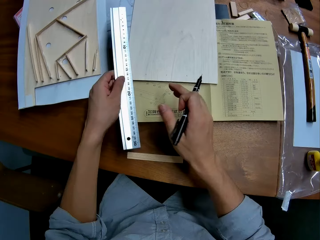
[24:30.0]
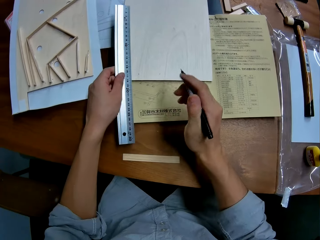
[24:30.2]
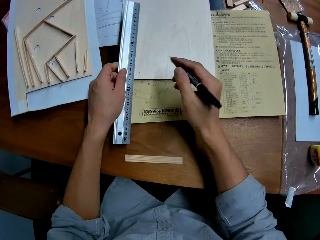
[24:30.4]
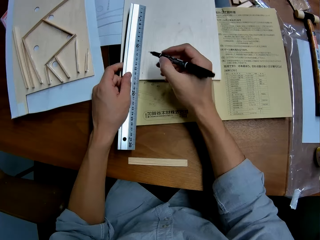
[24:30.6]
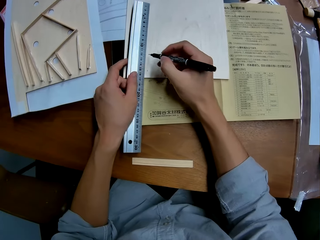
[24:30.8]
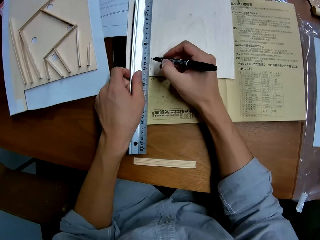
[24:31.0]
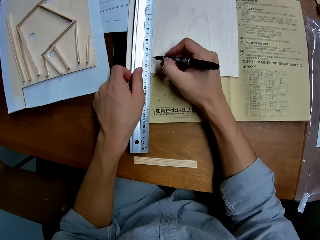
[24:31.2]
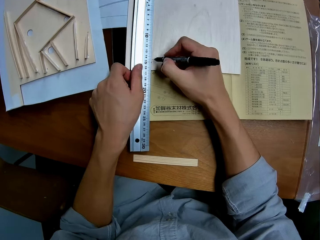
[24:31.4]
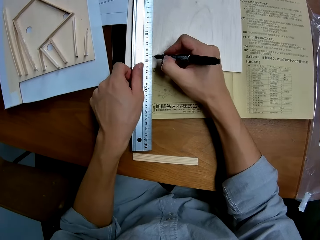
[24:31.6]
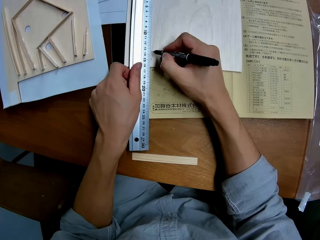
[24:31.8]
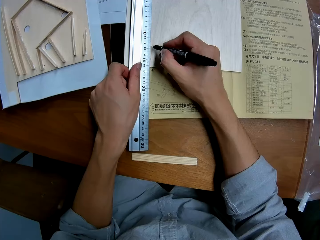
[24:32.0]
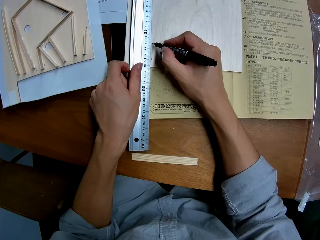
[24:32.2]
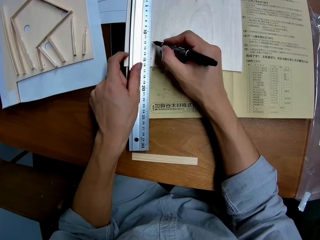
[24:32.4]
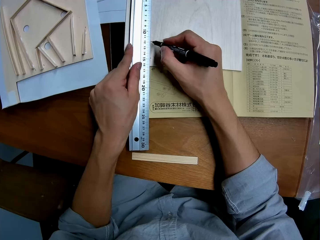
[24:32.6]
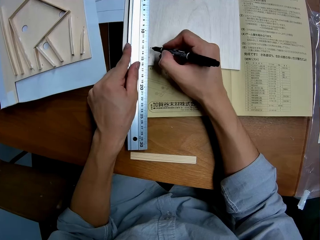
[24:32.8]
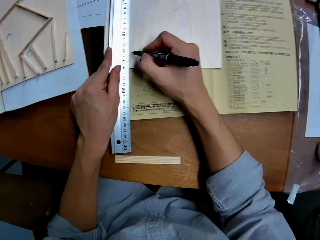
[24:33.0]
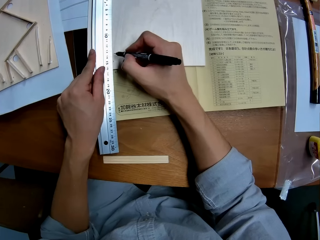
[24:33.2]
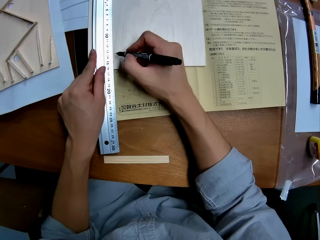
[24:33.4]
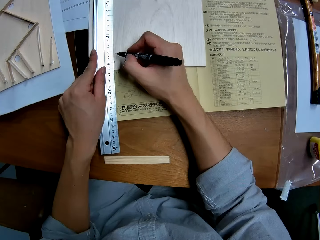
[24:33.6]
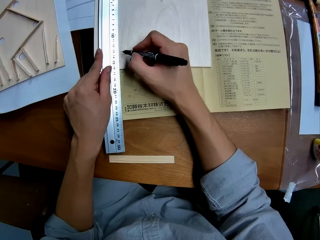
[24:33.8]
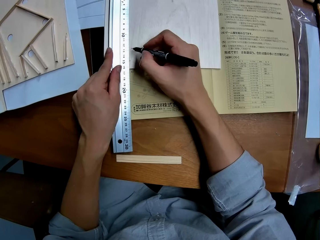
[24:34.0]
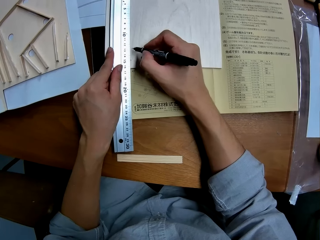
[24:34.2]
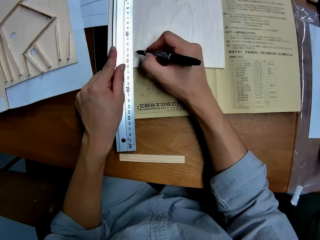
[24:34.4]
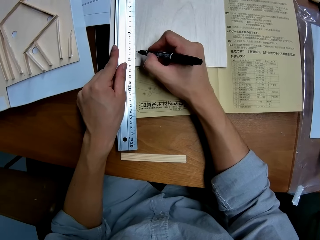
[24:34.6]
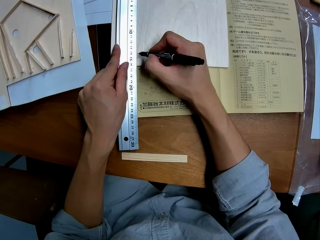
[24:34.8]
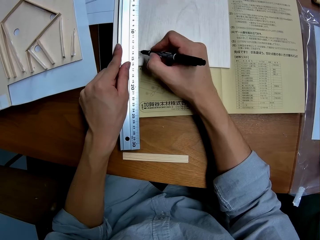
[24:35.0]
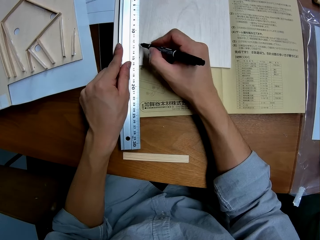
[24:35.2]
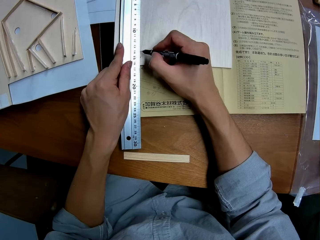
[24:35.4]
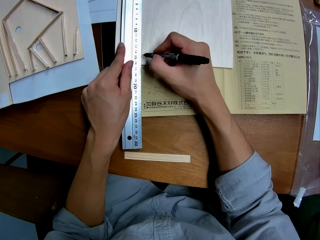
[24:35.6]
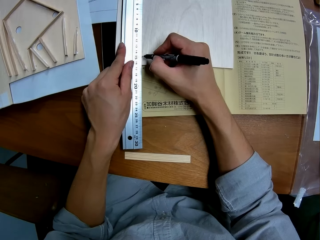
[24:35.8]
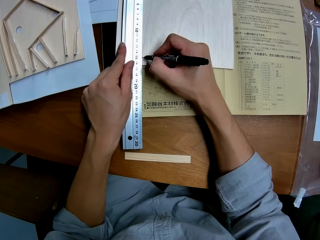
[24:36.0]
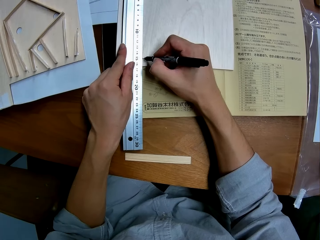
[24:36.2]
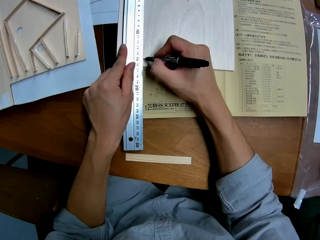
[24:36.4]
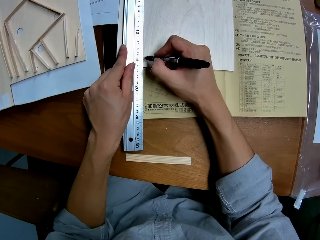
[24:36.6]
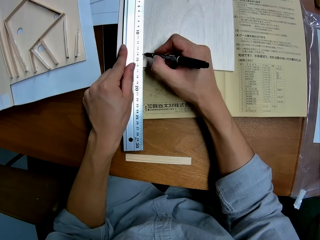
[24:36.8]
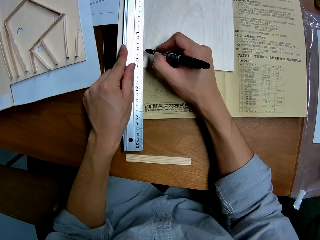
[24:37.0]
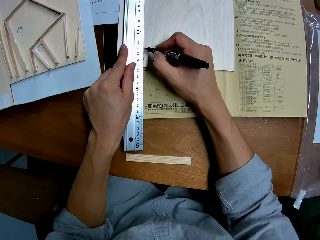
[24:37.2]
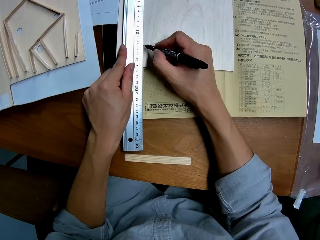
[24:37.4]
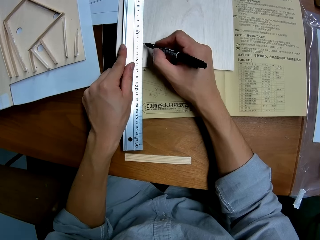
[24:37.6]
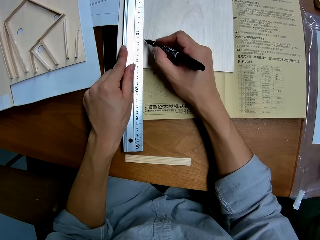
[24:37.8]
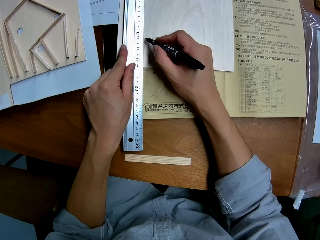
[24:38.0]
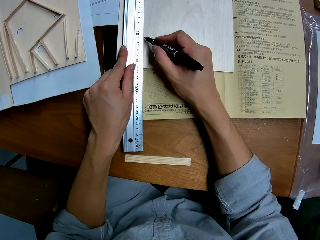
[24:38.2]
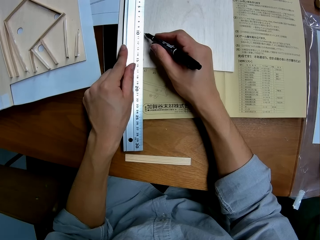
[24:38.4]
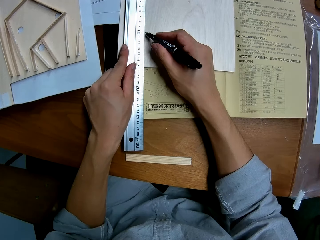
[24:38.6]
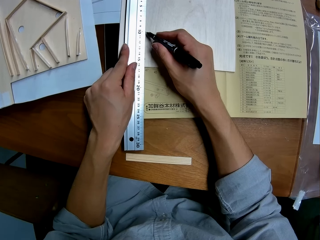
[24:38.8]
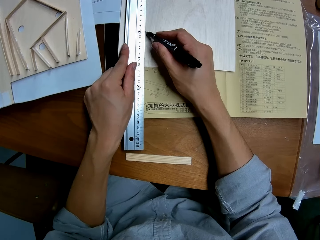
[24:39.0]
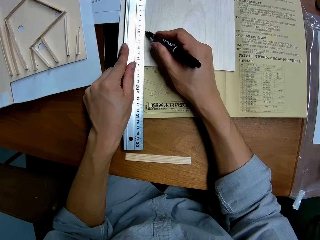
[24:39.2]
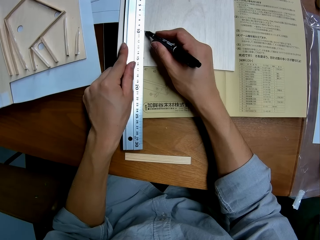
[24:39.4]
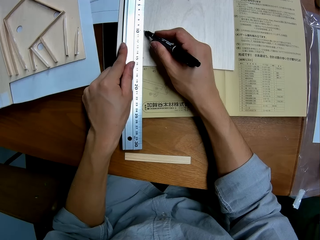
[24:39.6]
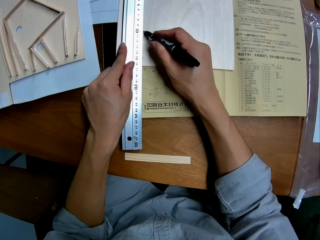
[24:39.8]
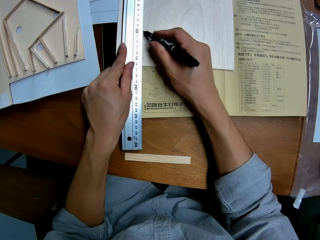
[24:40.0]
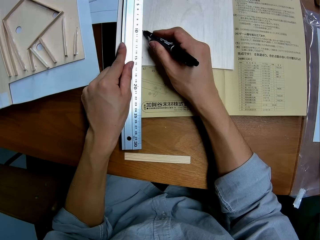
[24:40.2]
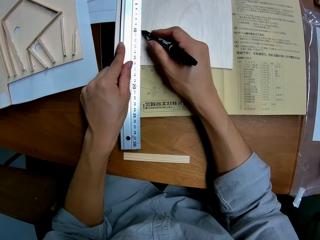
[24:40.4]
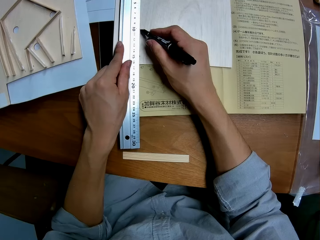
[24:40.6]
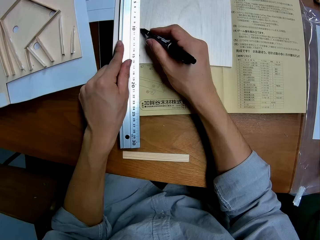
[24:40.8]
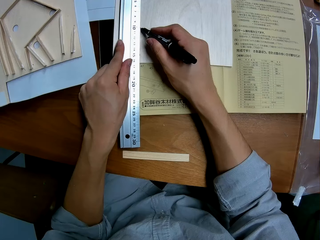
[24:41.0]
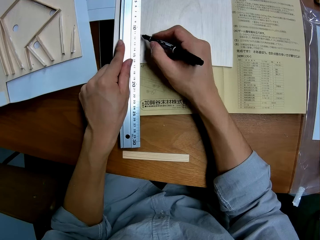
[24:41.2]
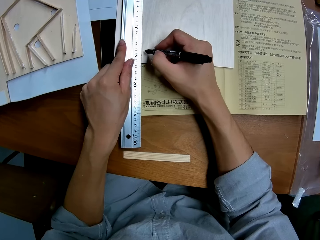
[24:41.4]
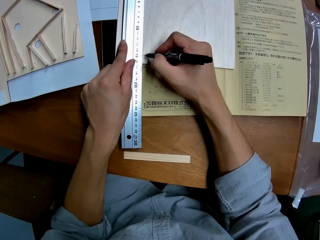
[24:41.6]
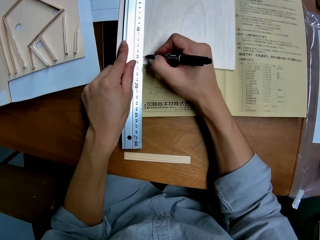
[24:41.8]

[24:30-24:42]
The camera wearer passes the ruler in his right hand to his left hand. He places the ruler on the wooden board or plywood with his left hand. He marks the plywood with a pen. He marks the wooden board on the table with the pen in his right hand.

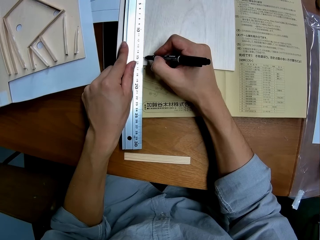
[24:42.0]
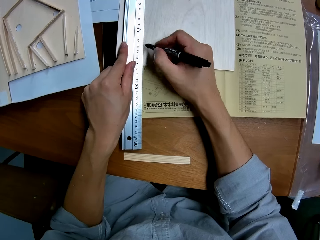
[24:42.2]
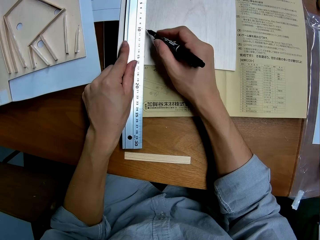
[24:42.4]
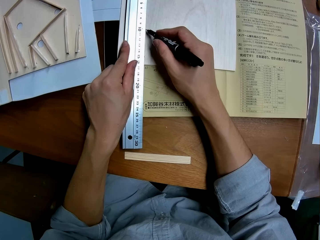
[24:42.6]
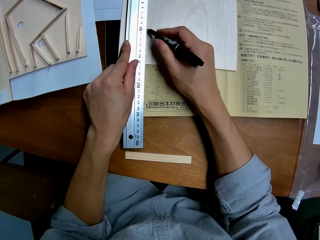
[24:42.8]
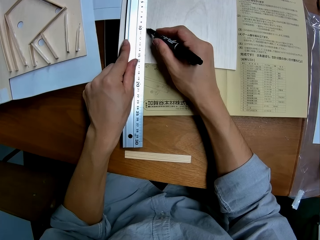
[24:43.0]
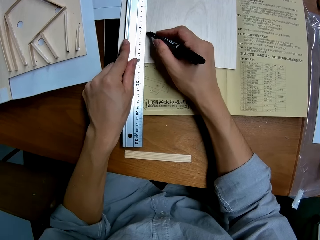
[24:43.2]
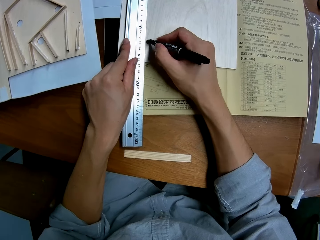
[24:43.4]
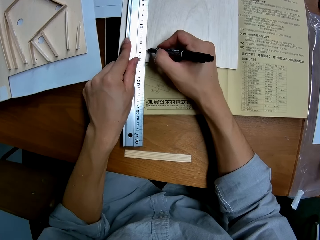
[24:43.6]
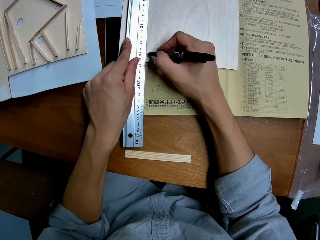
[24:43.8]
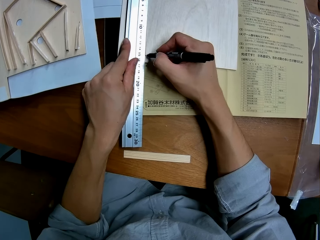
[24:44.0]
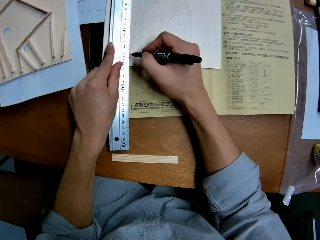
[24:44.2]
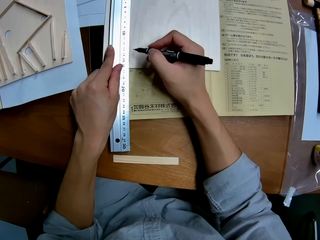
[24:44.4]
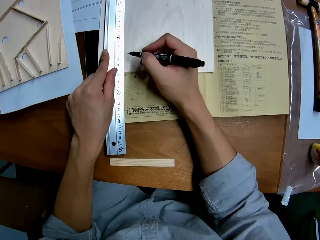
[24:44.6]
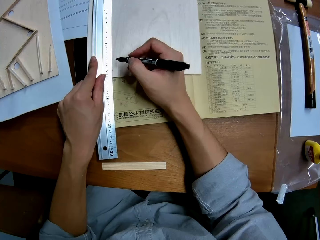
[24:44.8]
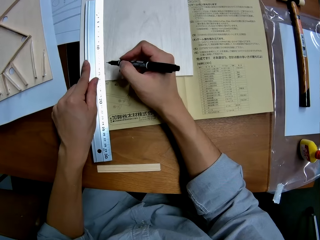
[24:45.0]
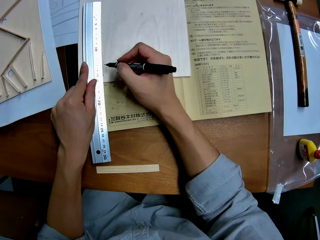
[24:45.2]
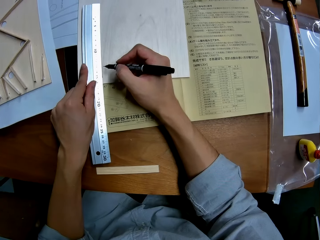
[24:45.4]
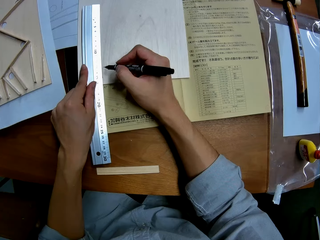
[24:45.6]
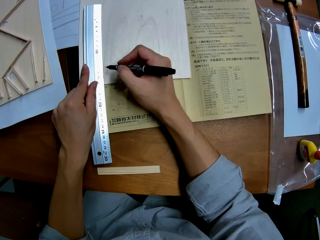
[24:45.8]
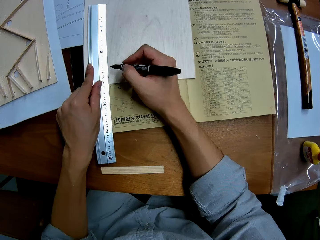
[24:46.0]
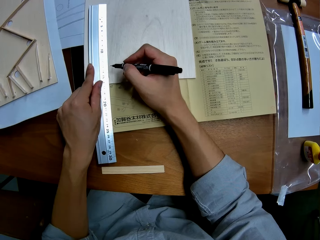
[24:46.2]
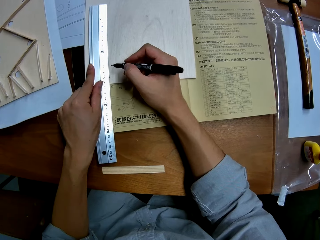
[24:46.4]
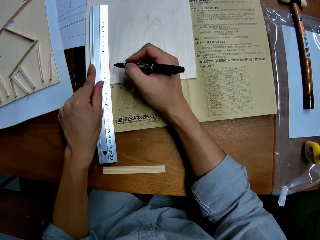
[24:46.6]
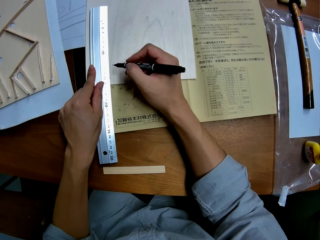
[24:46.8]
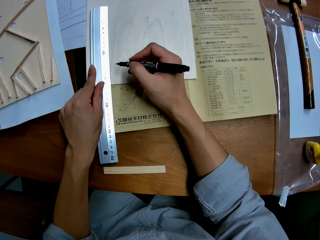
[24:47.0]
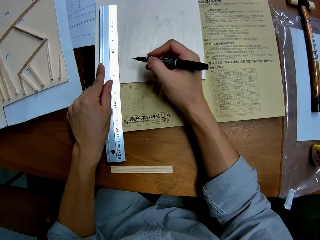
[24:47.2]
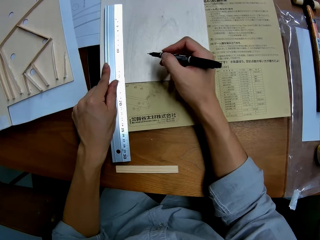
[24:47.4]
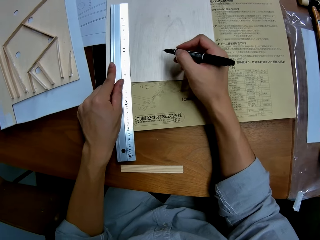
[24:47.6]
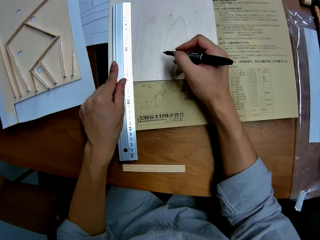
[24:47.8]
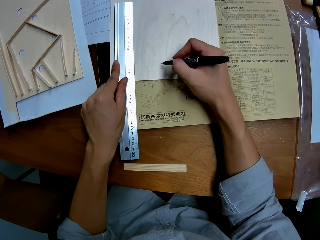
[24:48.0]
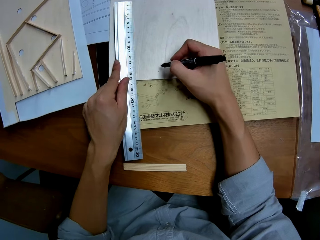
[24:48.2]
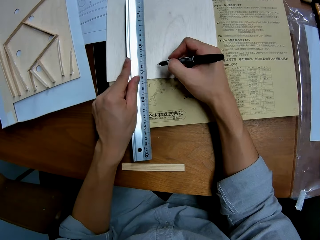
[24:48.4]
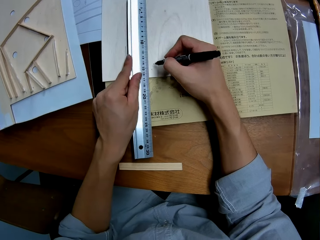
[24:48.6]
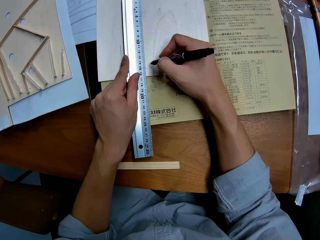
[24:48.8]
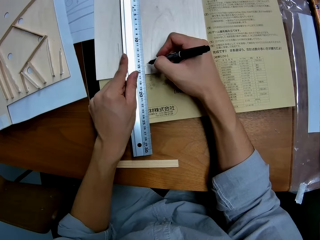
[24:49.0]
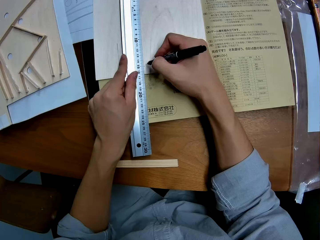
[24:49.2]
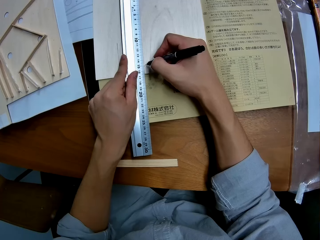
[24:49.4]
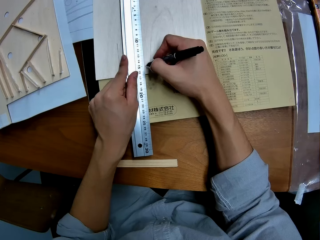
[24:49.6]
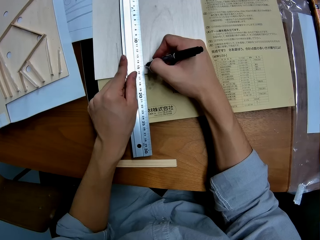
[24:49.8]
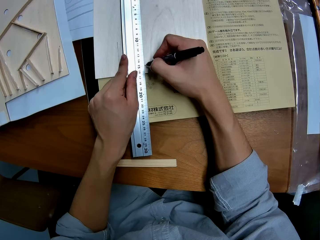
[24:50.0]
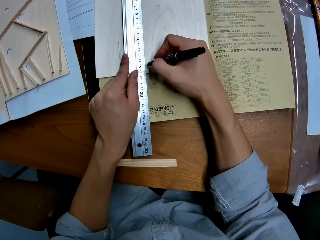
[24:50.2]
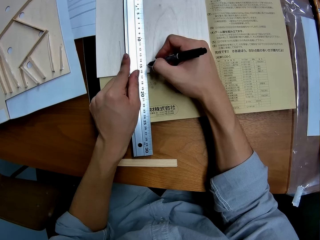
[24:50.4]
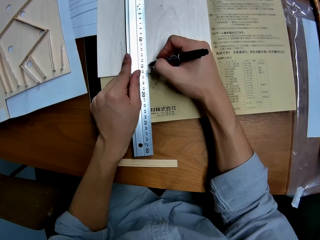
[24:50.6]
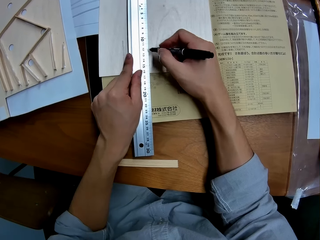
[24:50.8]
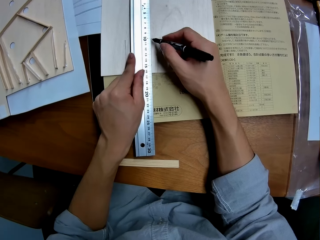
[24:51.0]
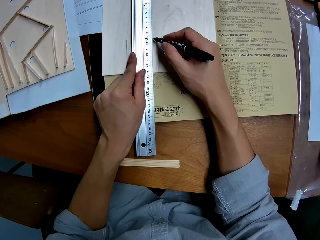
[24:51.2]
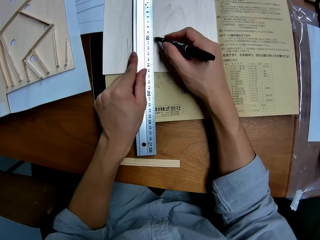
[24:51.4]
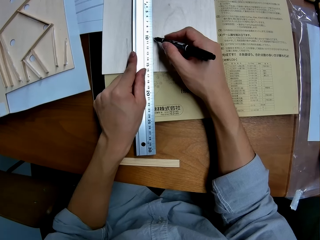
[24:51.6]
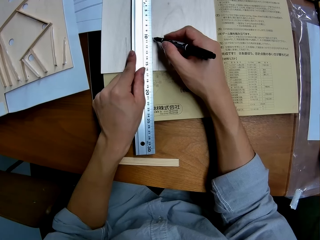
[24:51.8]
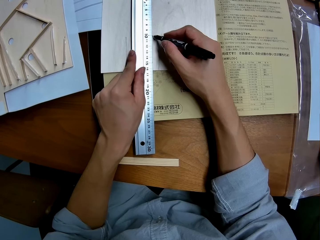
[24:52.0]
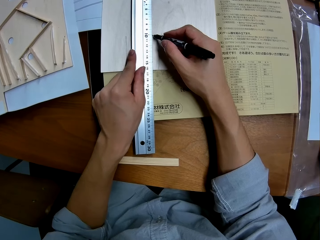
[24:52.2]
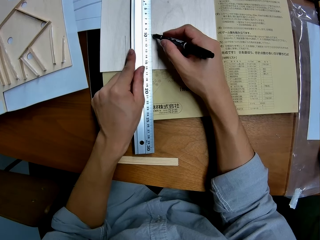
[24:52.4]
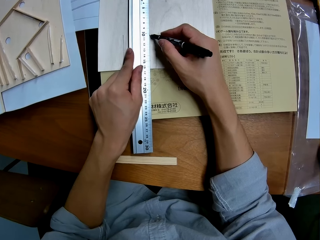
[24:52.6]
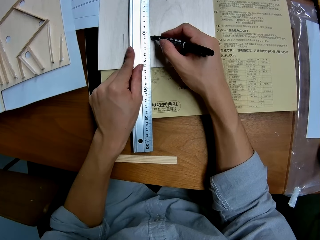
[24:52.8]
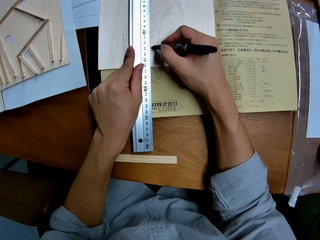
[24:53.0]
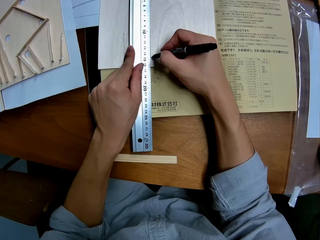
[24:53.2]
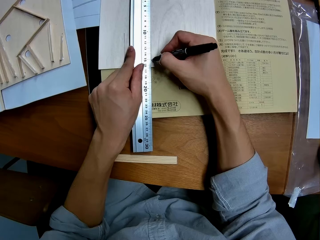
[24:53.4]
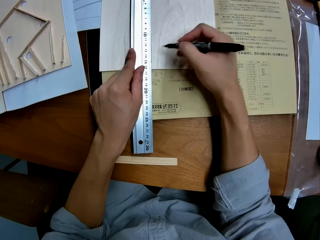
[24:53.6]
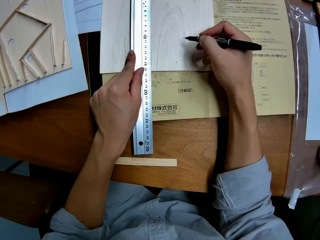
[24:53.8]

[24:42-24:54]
The camera wearer adjusts the ruler on the table with his left hand. He marks the wooden board with the pen in his right hand.
